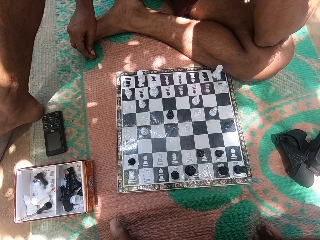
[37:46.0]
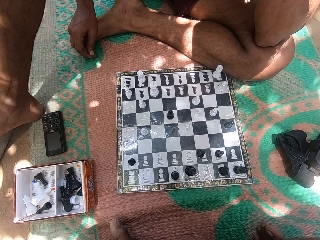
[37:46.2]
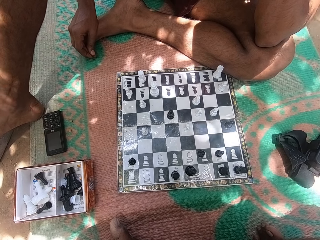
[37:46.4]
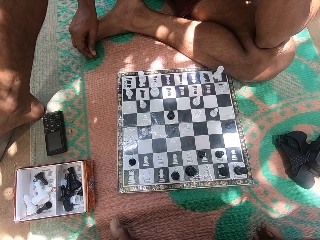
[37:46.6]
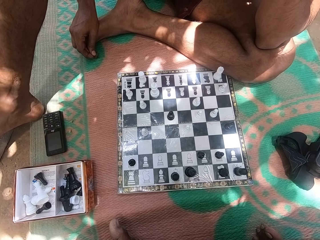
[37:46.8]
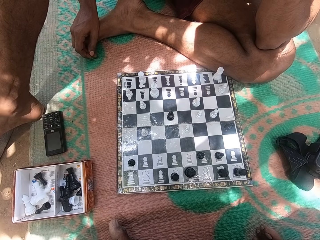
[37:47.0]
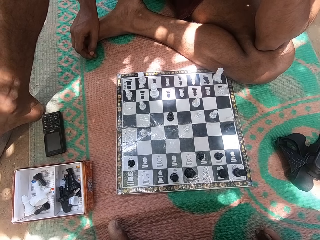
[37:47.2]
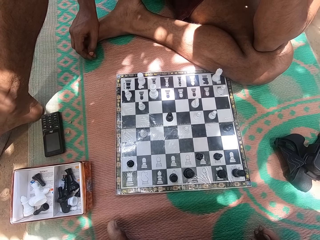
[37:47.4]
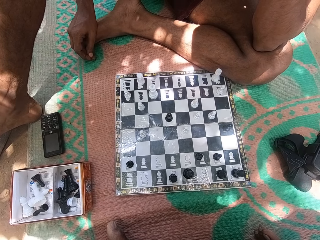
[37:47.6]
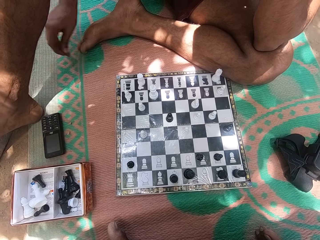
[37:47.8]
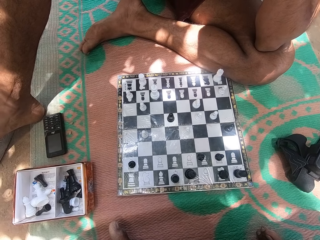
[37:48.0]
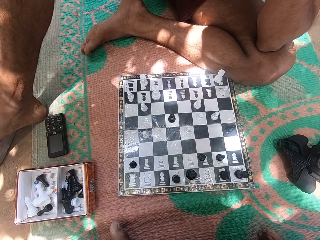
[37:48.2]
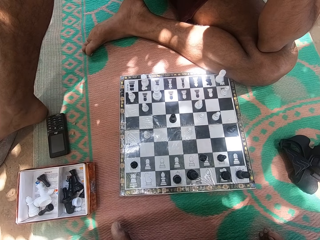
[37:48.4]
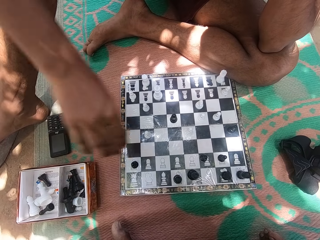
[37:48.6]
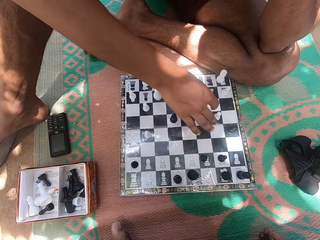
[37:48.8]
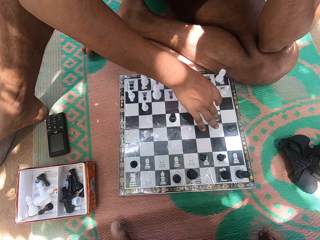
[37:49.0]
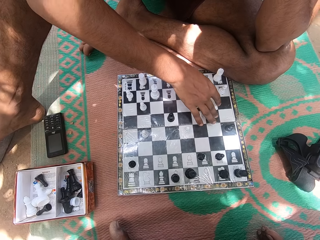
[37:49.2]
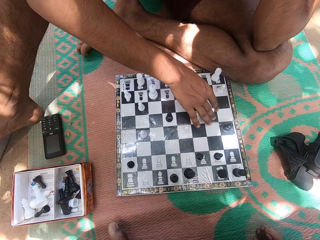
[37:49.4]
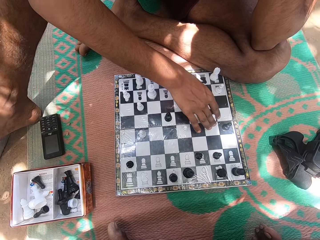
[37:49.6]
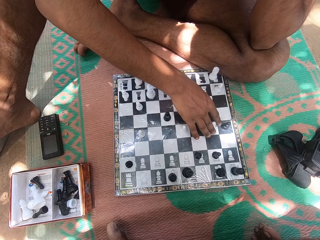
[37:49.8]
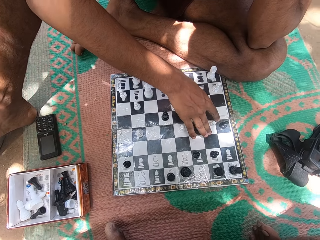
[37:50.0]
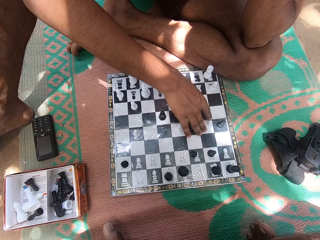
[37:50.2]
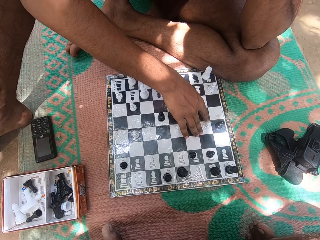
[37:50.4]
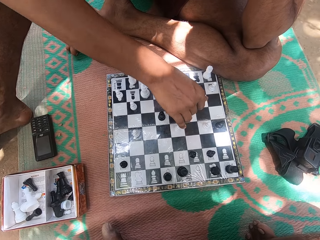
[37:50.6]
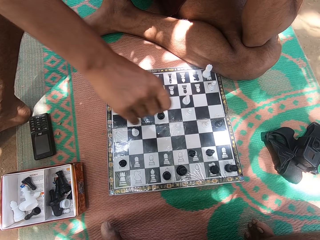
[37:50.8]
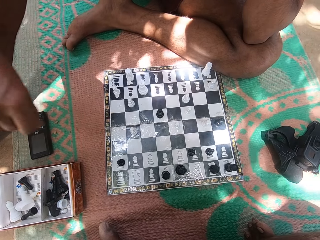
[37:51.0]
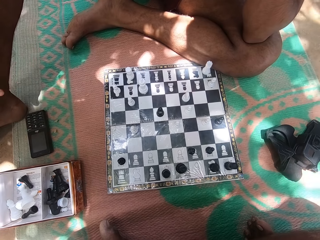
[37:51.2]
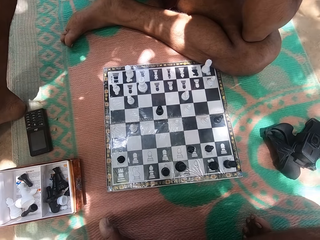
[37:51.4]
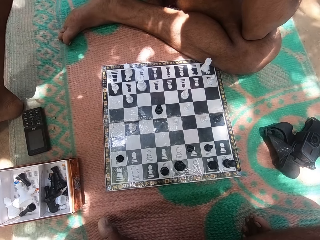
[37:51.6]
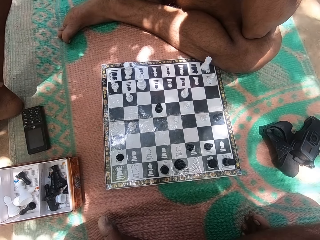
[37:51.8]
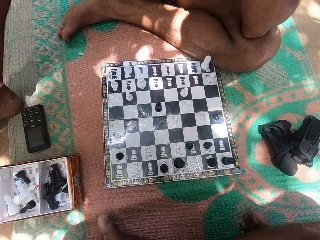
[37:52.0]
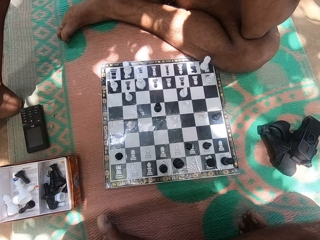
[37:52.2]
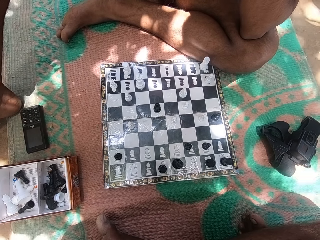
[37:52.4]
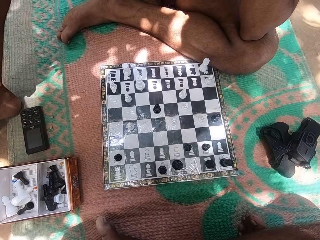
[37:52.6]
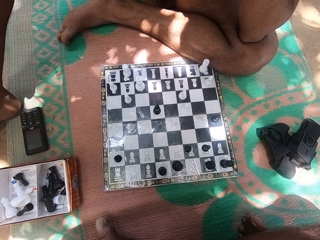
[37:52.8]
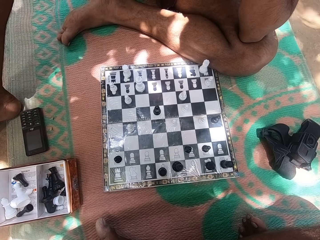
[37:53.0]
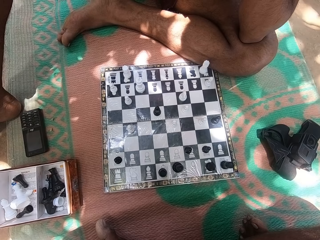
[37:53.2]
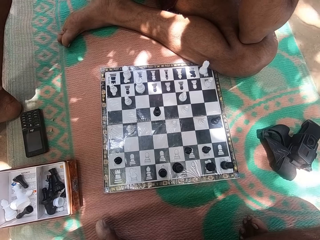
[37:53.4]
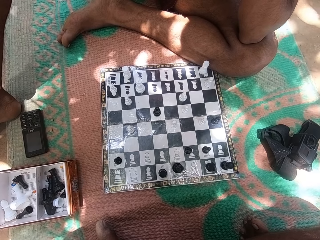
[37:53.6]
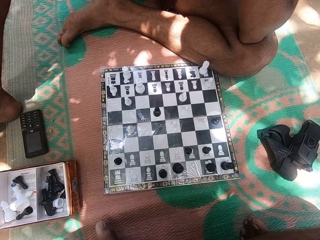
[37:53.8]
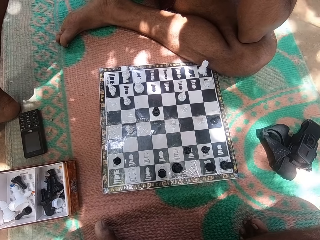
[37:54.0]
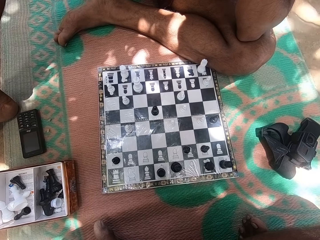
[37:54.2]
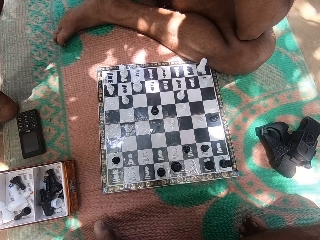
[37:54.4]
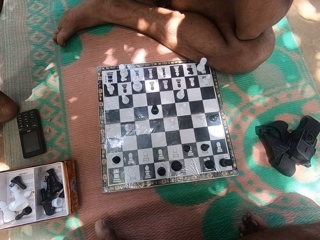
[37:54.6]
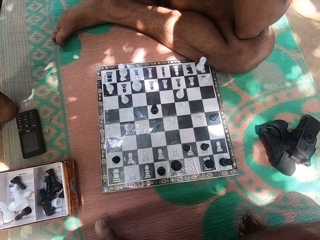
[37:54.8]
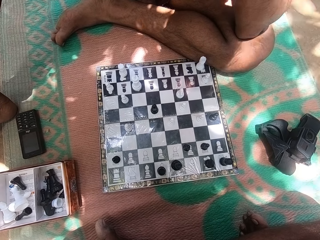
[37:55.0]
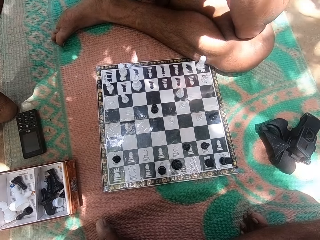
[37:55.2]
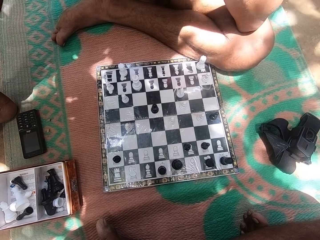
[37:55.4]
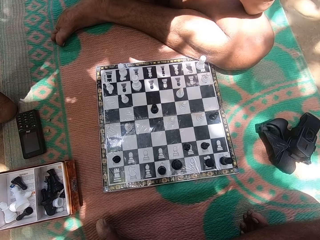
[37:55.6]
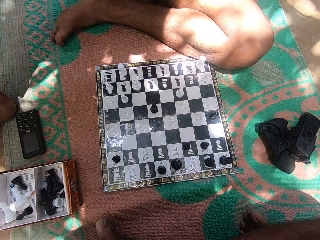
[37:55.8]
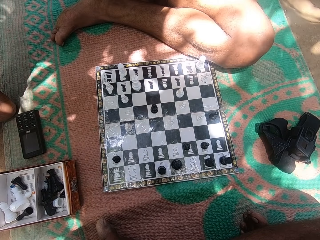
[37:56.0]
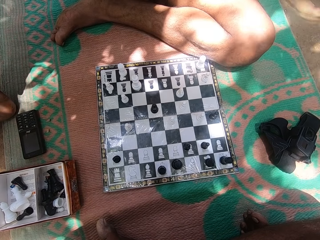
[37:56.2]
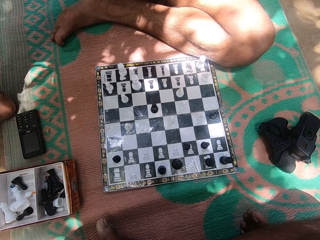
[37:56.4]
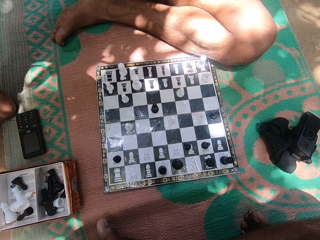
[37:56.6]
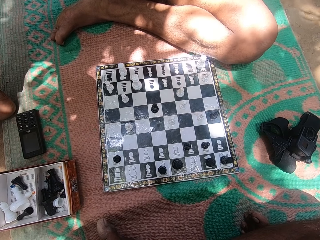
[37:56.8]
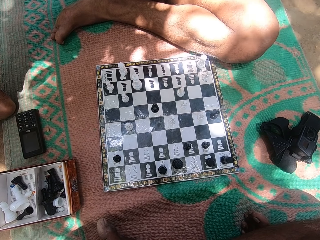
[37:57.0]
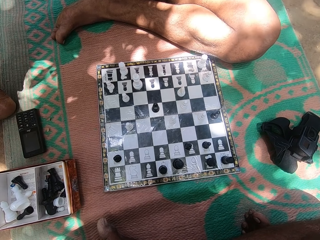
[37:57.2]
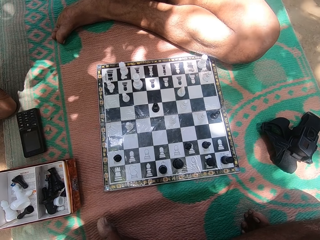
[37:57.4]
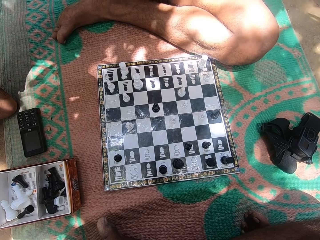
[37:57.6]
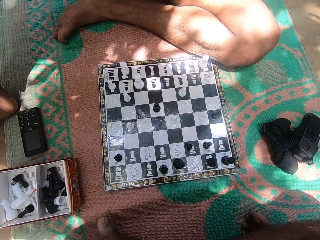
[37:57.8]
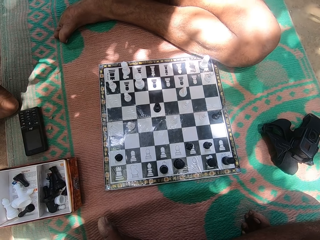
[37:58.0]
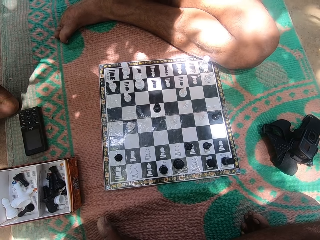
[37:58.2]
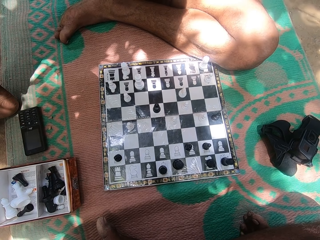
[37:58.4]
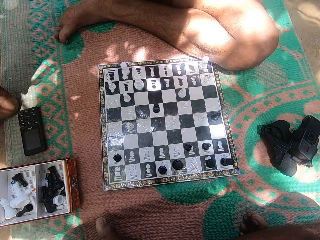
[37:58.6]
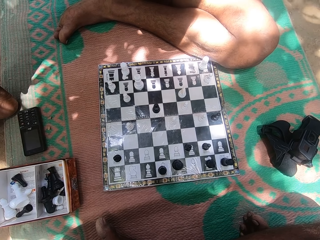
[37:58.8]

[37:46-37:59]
The camera wearer looks around. They throw dirt. A man moves a chess piece on the chess board. The camera wearer looks around.

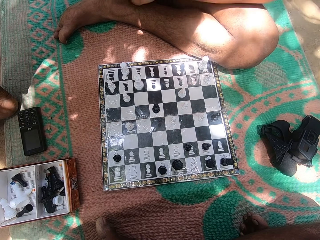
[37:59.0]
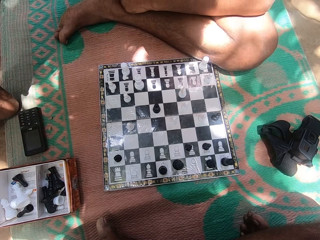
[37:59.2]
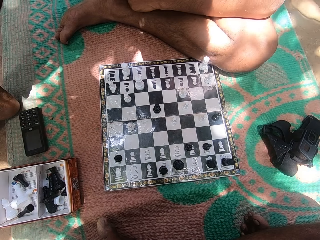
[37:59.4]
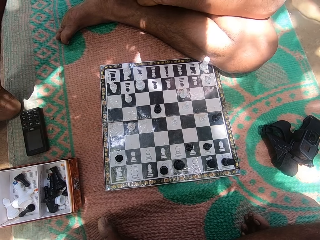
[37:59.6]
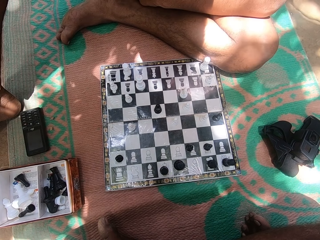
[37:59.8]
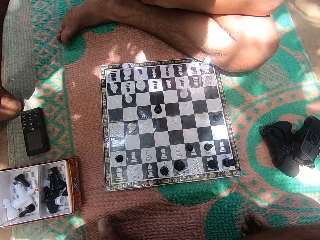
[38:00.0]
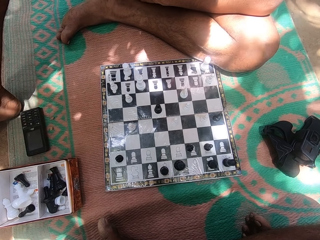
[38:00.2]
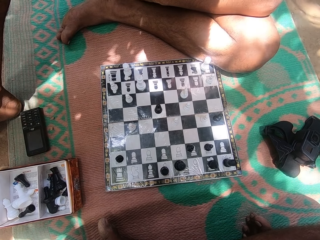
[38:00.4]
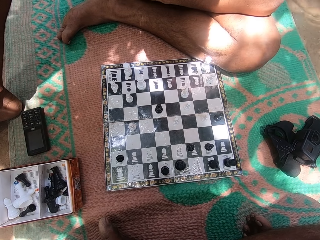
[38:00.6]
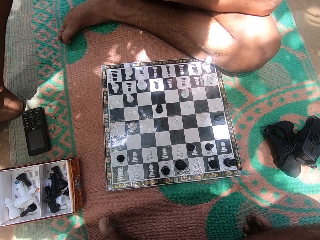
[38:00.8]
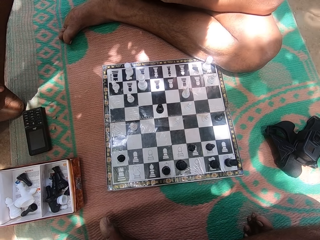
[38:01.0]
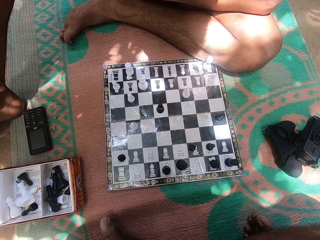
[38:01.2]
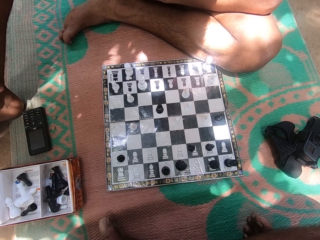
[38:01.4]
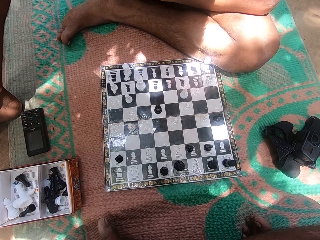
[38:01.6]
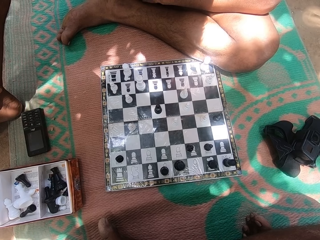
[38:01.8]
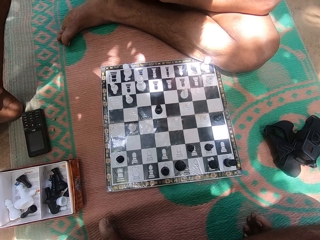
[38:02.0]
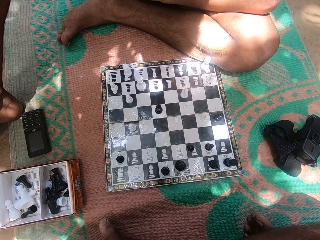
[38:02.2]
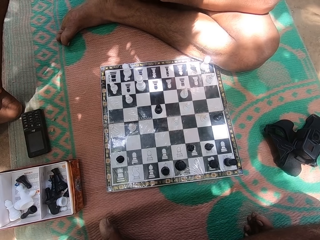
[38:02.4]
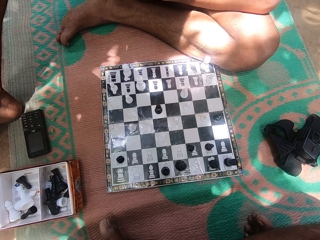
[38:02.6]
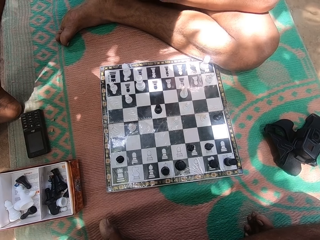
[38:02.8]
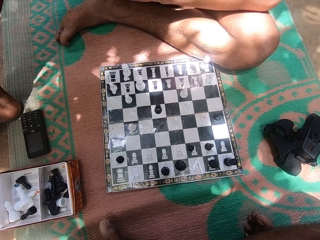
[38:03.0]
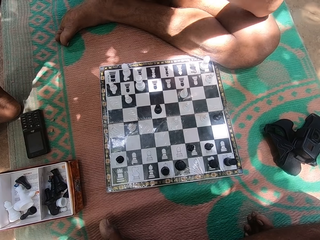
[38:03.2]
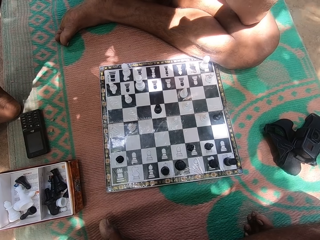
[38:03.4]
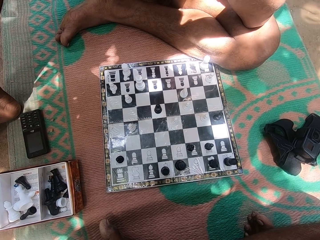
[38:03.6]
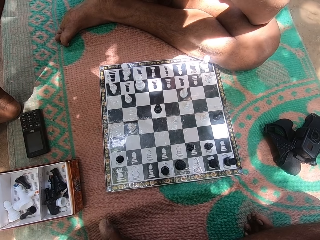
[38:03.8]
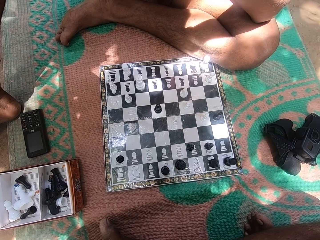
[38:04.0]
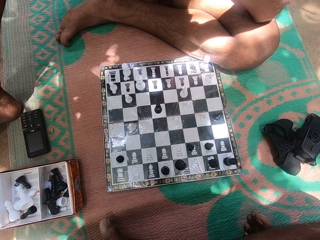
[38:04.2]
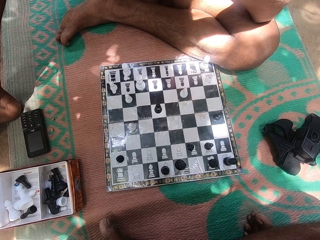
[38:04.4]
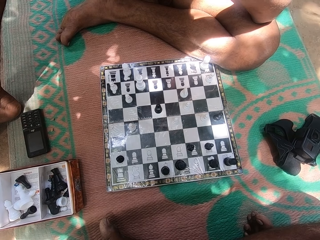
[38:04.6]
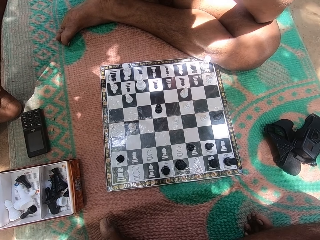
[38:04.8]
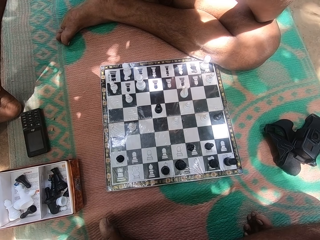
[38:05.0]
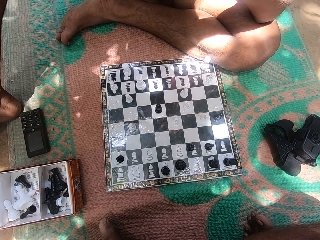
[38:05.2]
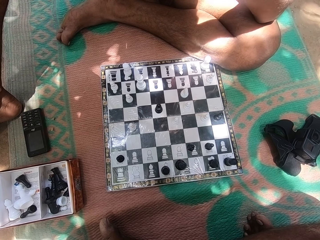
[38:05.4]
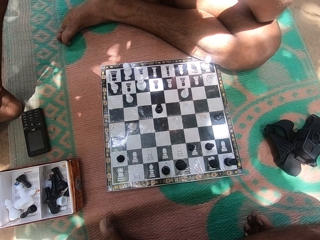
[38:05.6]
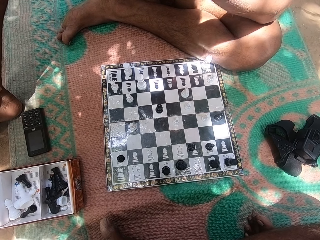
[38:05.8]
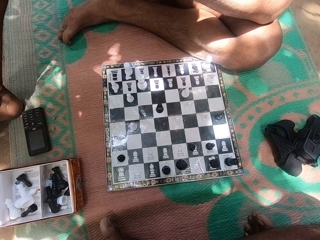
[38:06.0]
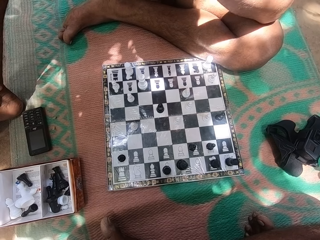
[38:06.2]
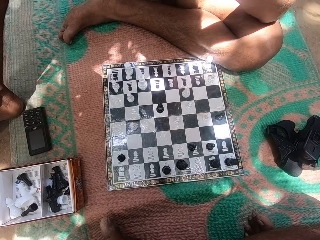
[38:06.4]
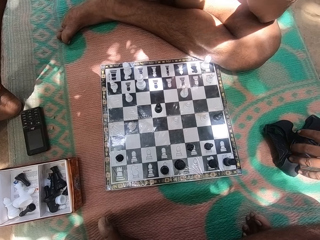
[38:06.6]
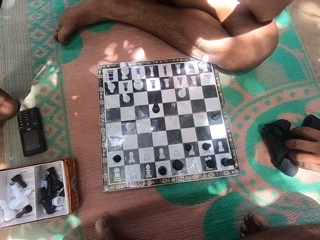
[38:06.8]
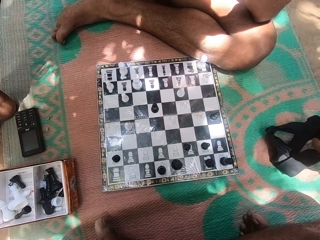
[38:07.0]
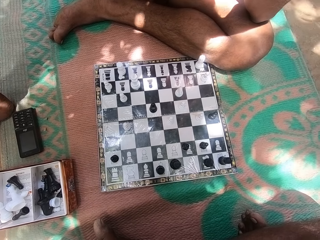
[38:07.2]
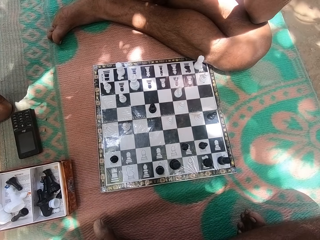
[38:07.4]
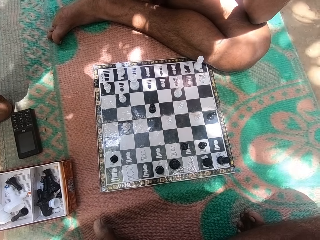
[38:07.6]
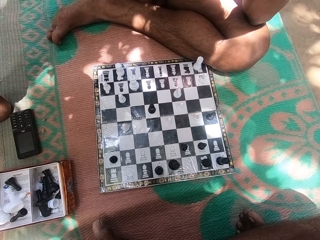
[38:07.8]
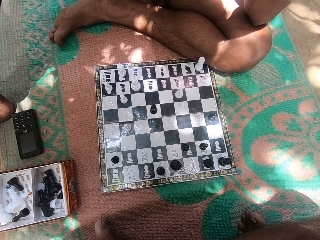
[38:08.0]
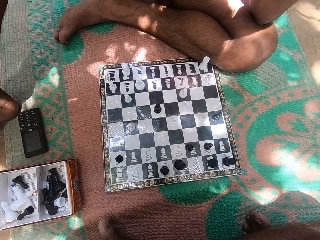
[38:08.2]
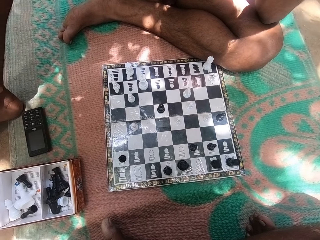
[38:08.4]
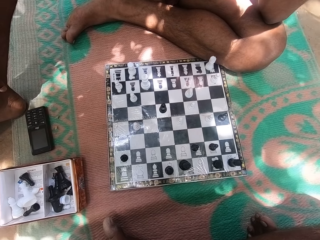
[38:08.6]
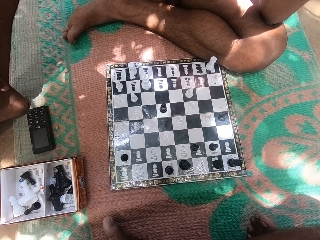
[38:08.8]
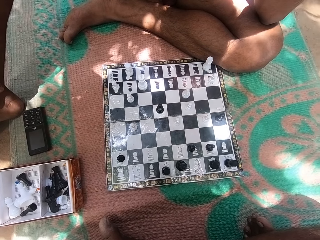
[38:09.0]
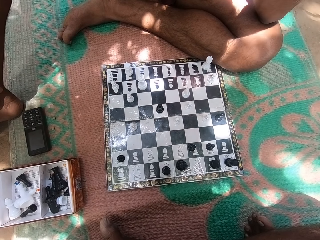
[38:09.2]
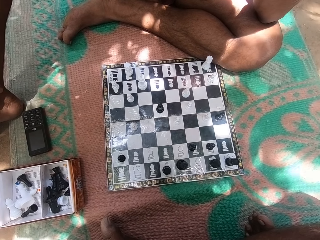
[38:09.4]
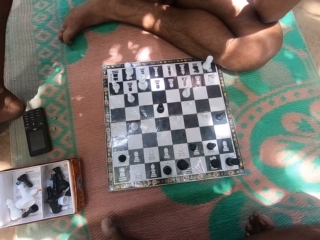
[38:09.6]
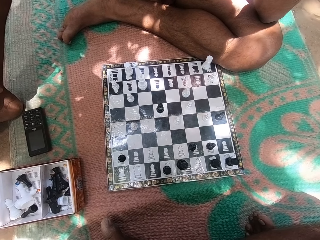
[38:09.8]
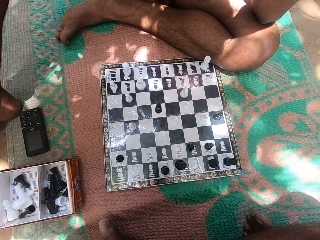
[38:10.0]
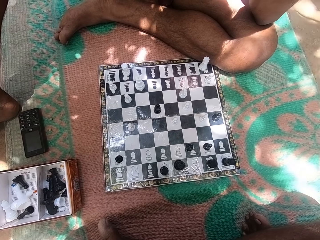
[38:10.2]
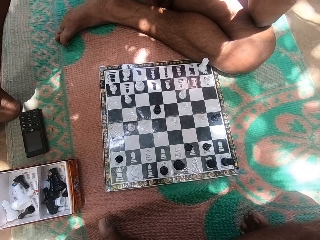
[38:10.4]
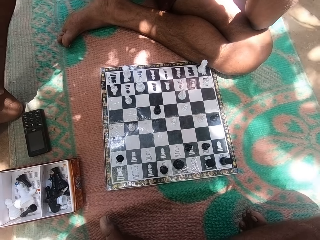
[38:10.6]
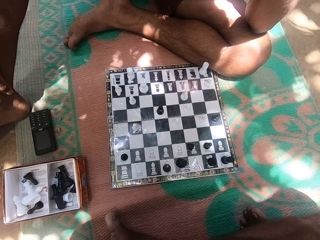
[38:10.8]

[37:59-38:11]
A man picks up a camera from the ground. The man picks up a paper bag.
